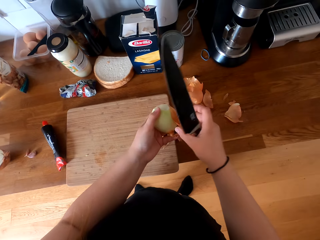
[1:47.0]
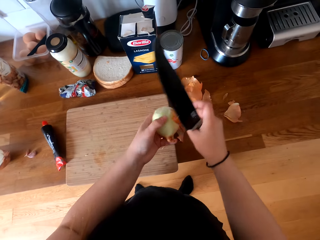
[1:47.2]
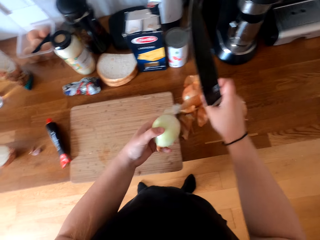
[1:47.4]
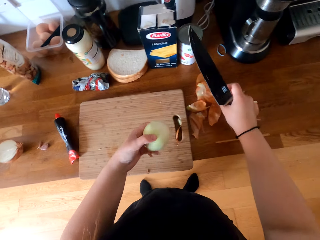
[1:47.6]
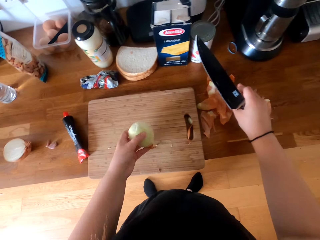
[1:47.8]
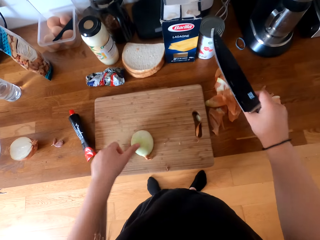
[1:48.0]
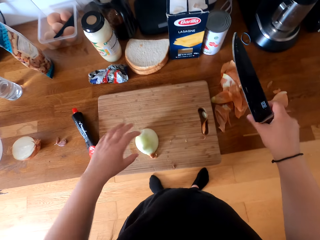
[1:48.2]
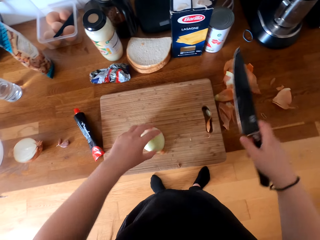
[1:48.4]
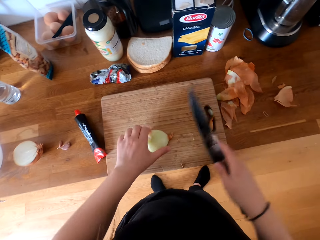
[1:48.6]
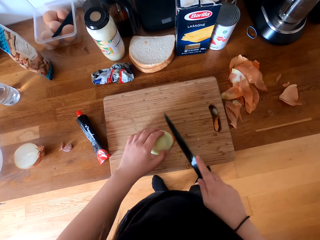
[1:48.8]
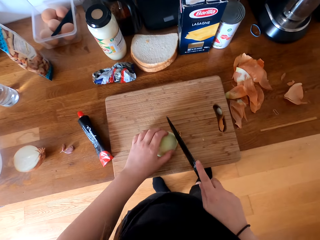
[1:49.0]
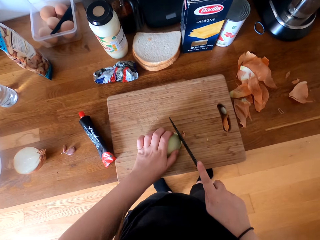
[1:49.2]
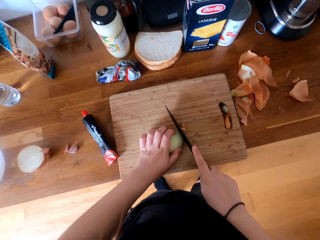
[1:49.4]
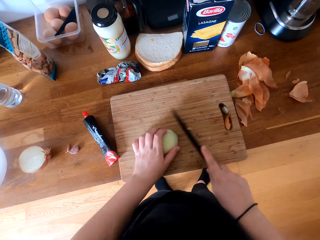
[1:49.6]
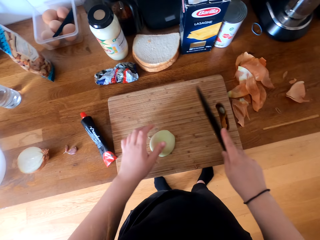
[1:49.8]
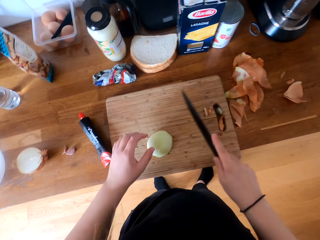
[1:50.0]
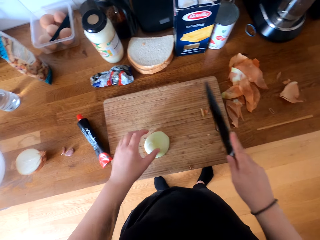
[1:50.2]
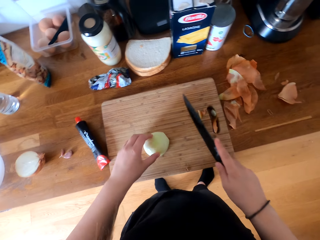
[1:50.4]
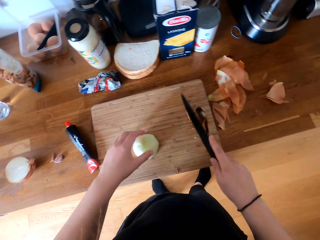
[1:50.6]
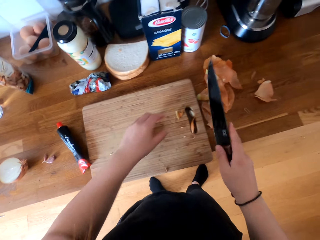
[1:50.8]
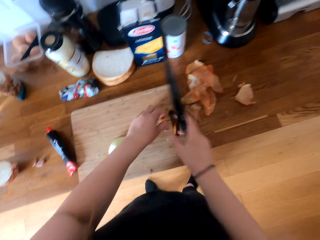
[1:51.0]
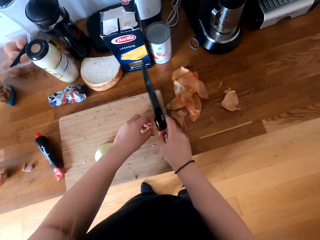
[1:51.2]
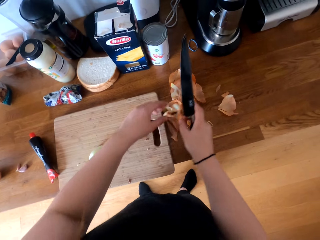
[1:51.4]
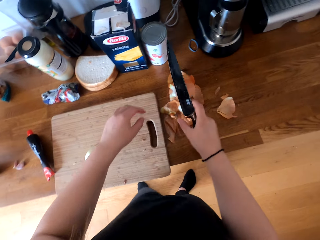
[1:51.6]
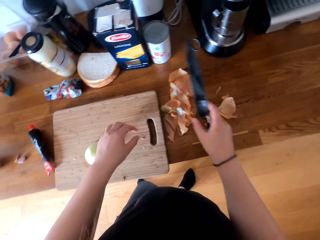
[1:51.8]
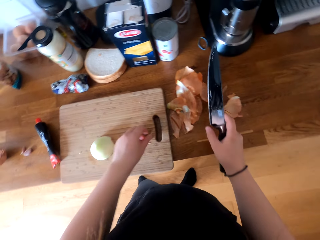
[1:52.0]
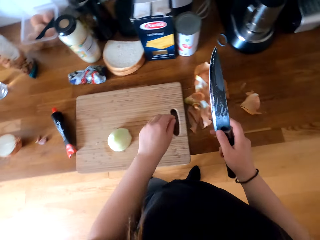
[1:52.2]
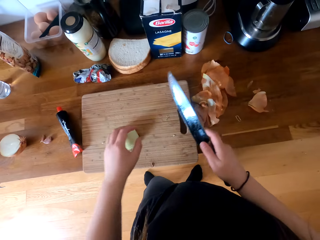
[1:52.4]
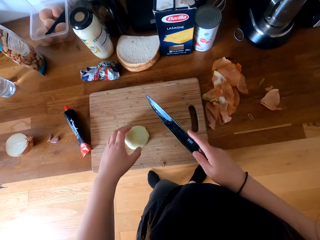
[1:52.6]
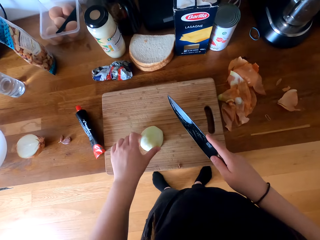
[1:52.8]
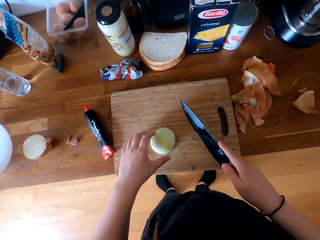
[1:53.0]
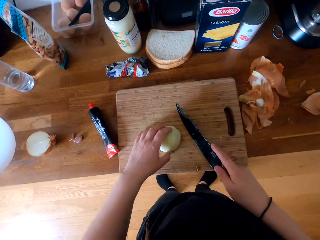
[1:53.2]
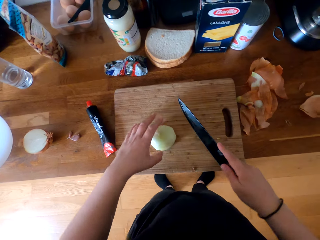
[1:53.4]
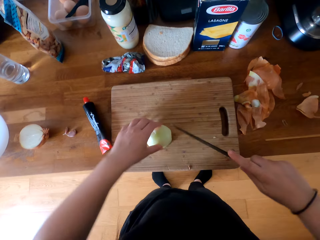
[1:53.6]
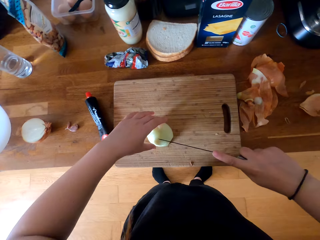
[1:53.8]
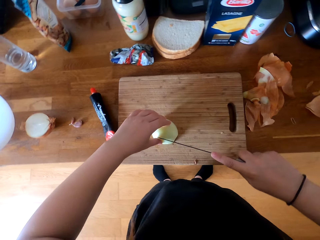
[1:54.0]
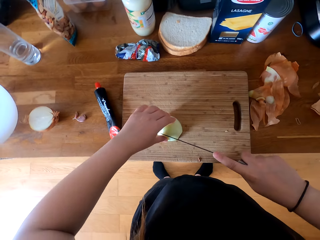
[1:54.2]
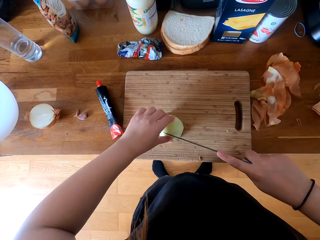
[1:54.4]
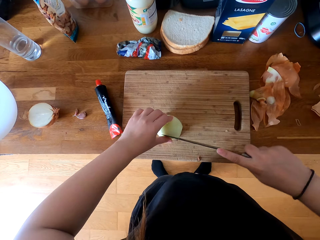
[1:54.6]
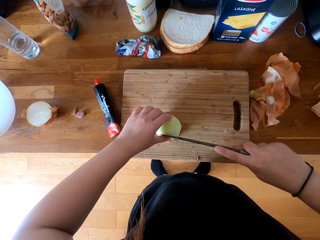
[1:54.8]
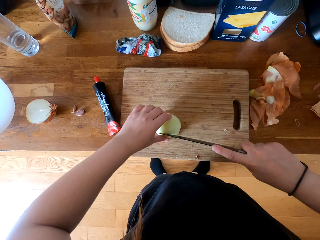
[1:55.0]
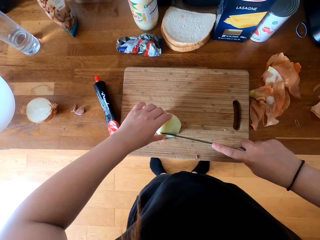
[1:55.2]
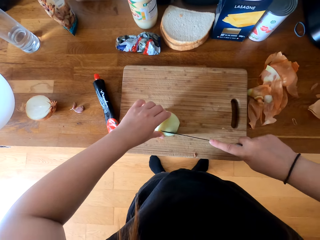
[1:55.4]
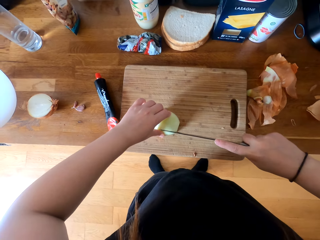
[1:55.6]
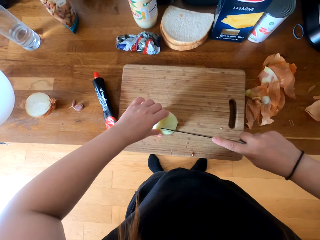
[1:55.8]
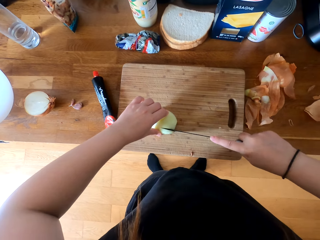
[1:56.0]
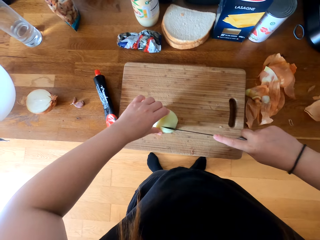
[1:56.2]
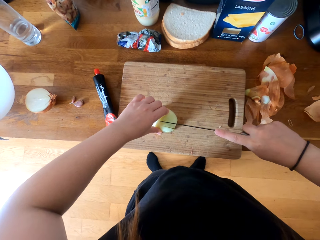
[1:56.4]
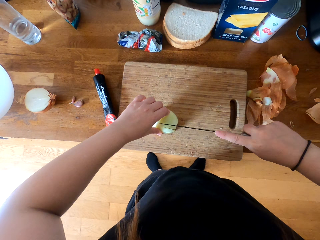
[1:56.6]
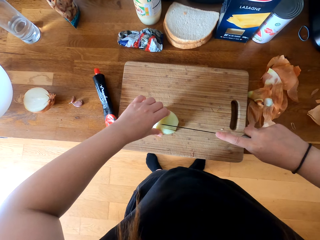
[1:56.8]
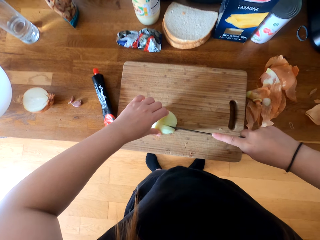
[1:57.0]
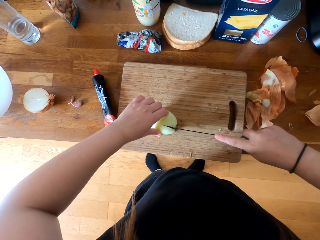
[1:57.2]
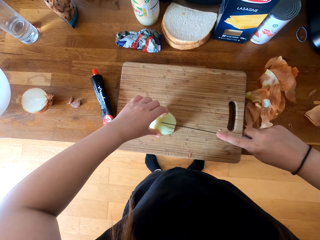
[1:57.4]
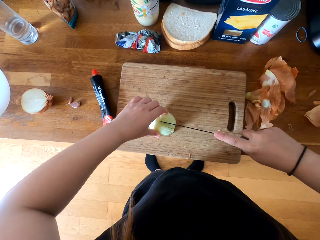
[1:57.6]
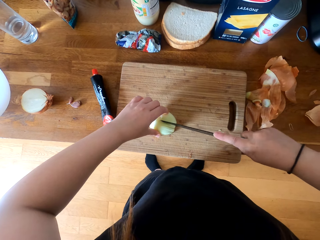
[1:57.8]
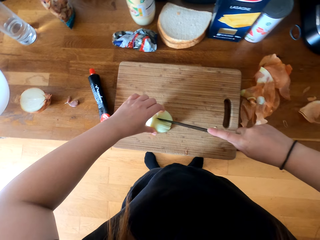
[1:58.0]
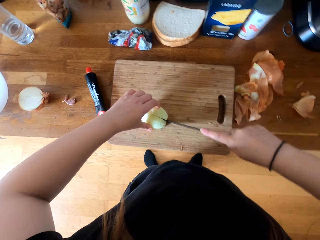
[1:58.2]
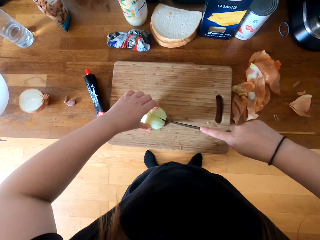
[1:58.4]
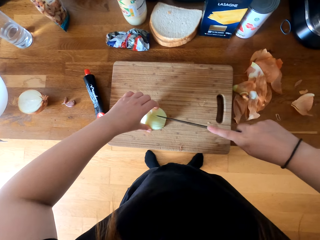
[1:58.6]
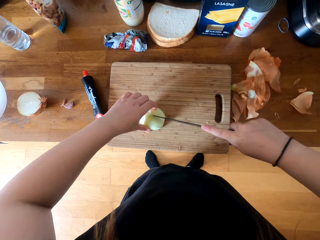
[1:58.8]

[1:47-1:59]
The camera wearer cuts the onion with the knife. They put the onion waste on the table. They cut the onion with the knife.

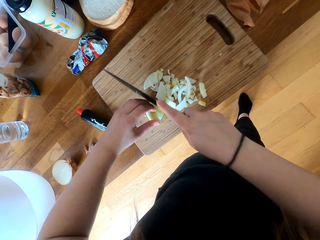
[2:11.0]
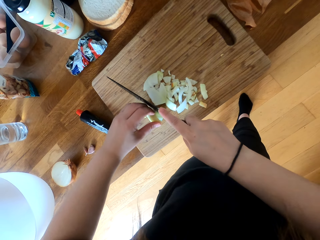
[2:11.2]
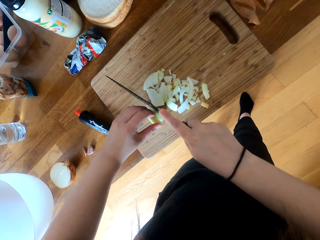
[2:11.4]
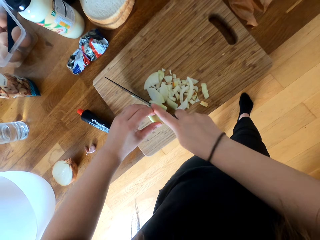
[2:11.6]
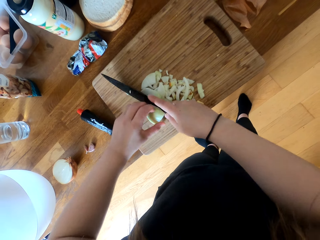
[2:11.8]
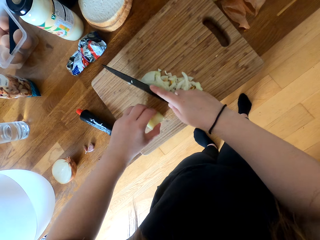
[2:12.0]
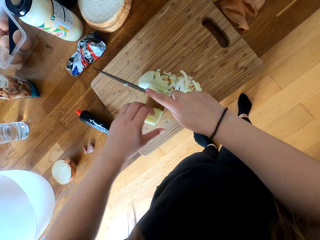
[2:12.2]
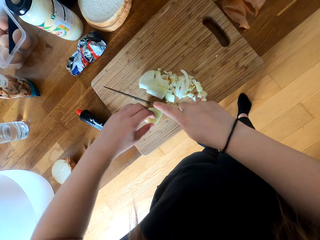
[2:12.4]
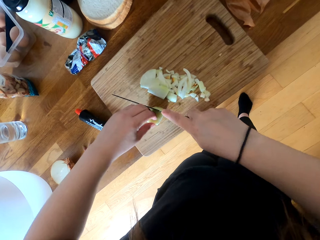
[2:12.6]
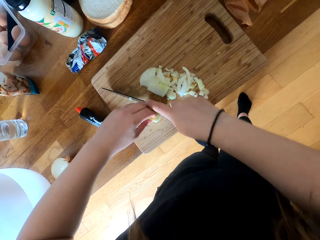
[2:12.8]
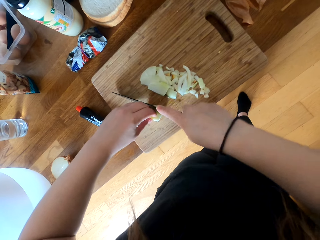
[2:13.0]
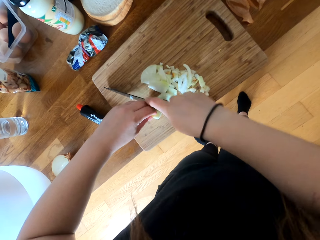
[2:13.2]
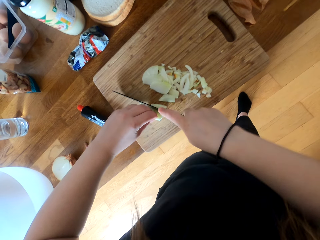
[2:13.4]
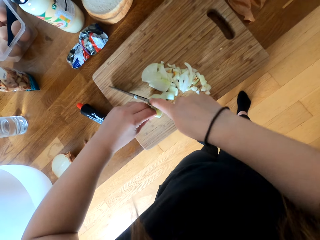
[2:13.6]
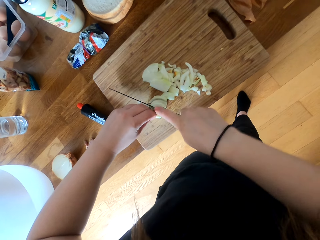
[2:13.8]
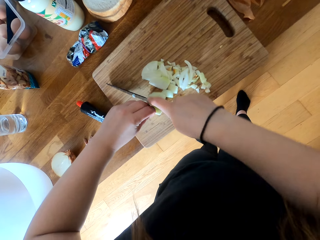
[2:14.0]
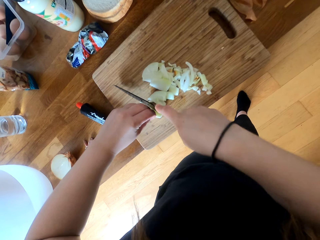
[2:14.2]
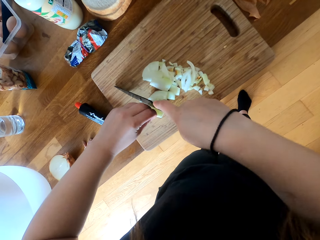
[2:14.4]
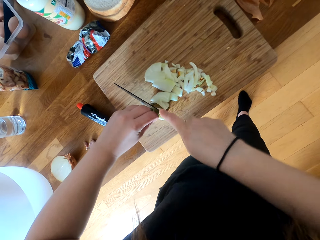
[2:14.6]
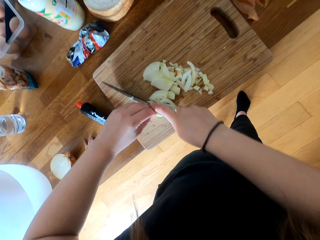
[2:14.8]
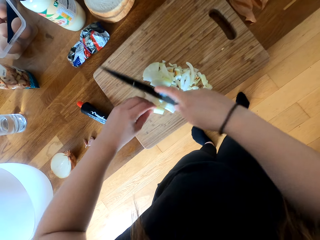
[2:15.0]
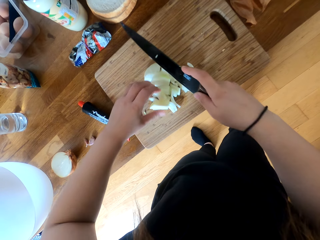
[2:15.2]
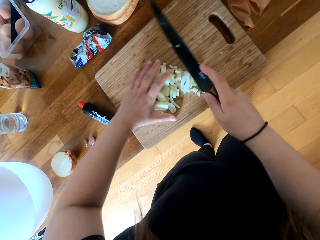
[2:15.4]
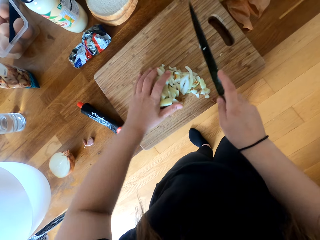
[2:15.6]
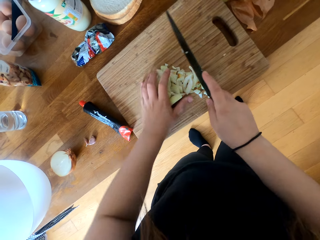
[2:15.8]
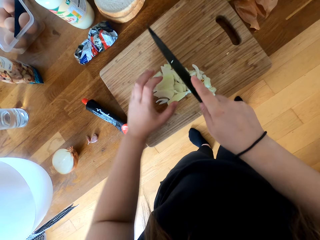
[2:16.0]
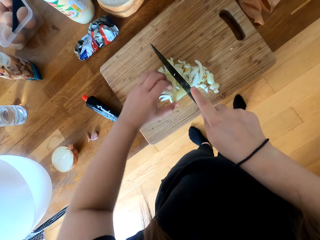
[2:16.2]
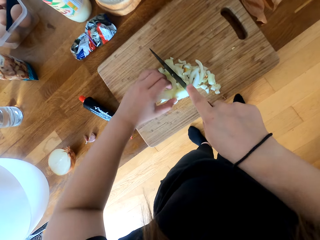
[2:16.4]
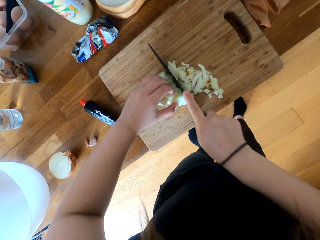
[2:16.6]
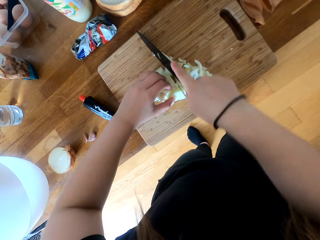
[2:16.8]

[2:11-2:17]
The camera wearer cuts the onion into small pieces.

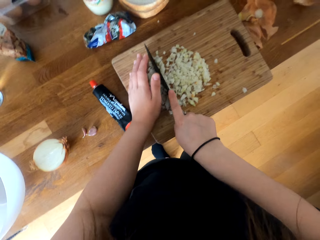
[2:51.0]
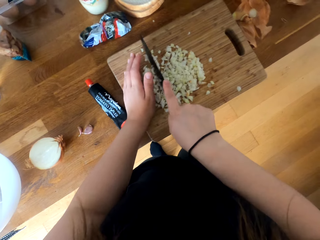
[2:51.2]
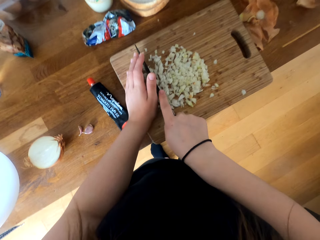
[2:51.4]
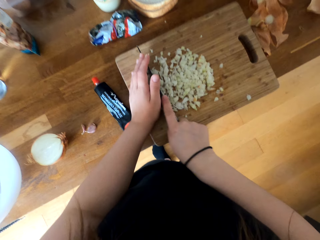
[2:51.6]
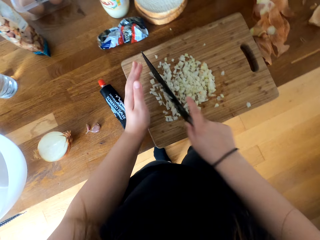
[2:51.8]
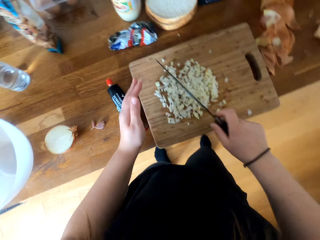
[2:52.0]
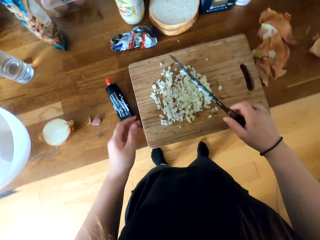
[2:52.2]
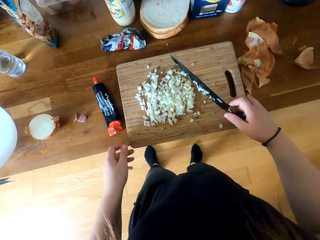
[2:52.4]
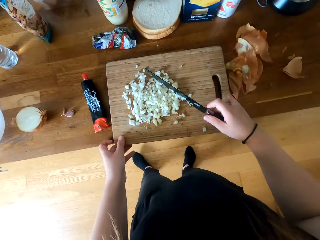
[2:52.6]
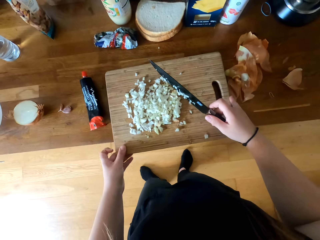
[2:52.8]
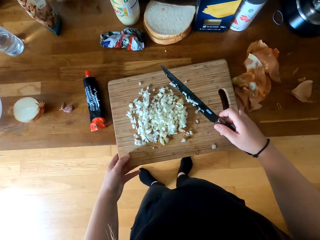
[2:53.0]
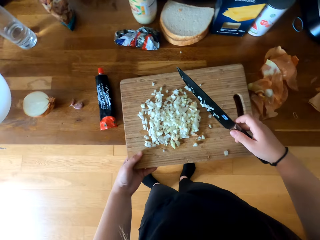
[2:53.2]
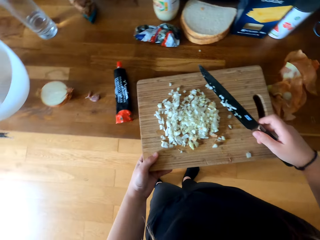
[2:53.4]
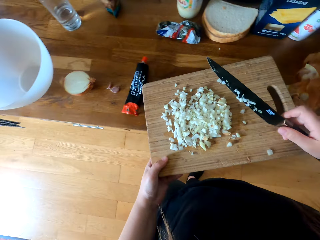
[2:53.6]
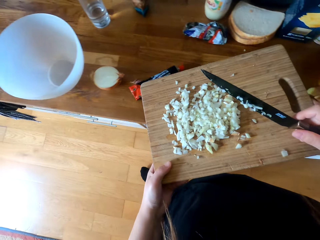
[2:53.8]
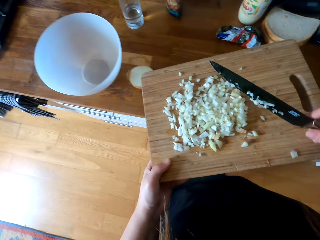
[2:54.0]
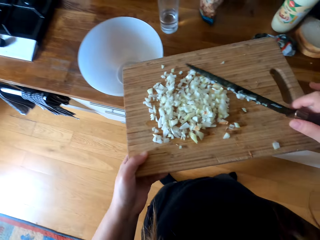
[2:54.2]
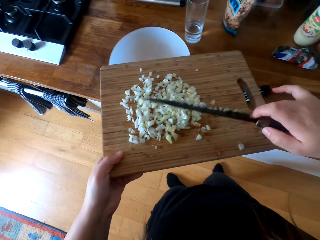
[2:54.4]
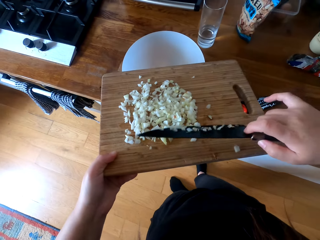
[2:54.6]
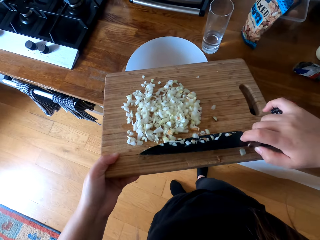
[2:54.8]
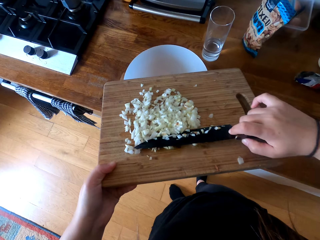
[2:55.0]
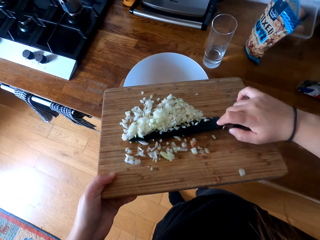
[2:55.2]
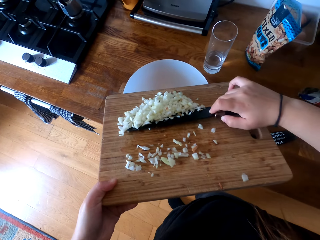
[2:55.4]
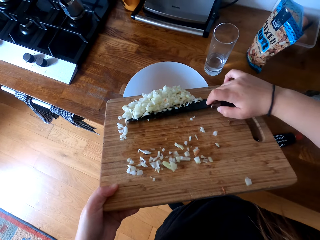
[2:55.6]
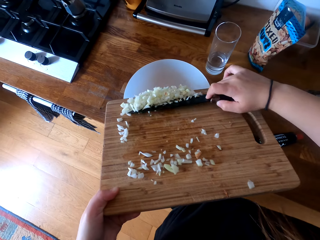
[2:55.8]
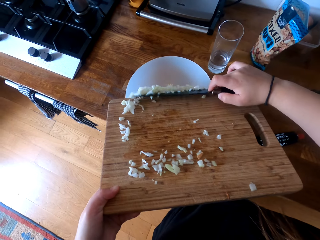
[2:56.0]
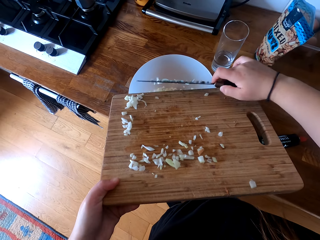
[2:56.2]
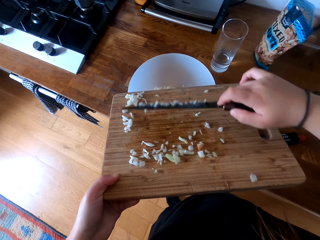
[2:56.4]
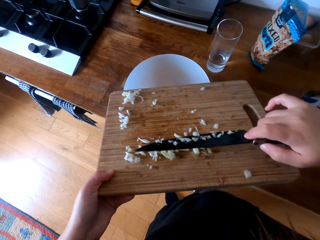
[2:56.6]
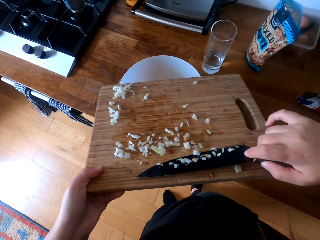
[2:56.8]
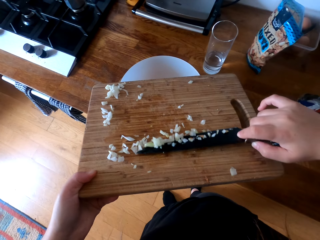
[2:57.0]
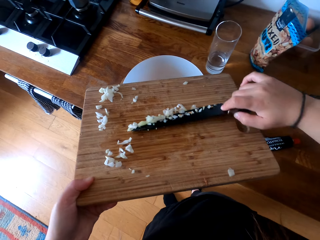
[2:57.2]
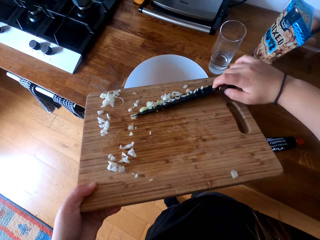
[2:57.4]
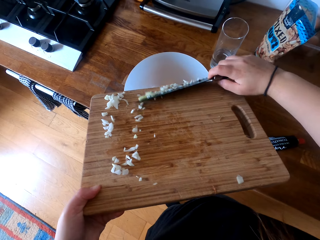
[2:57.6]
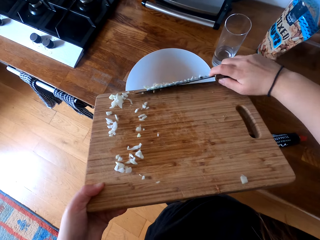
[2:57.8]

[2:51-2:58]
The camera wearer breathes. They pick up the chopping board with the onion. They pour the onion in the bowl.
